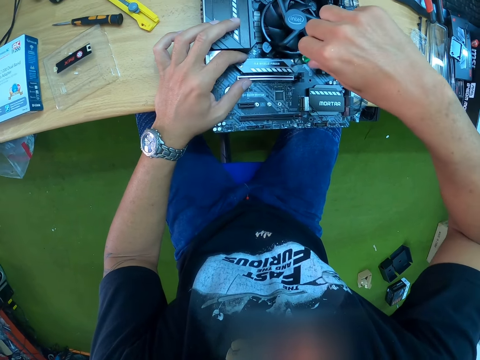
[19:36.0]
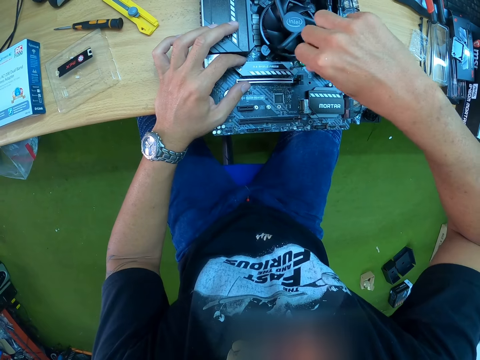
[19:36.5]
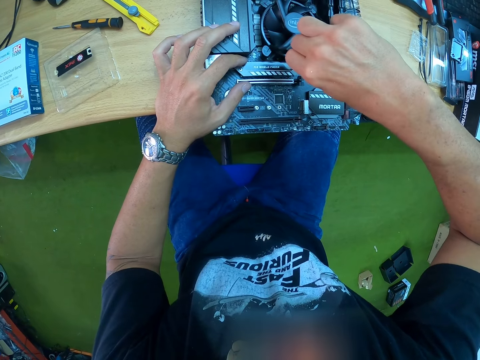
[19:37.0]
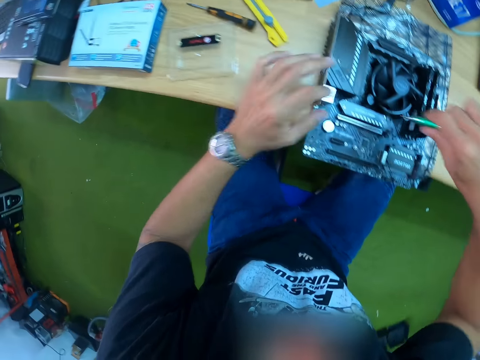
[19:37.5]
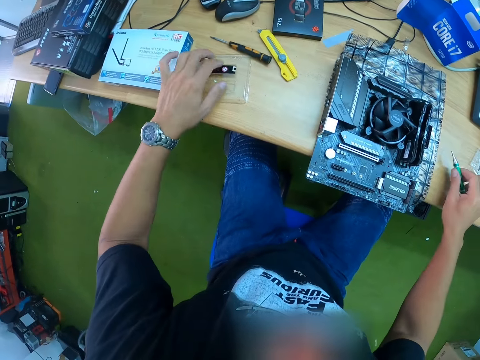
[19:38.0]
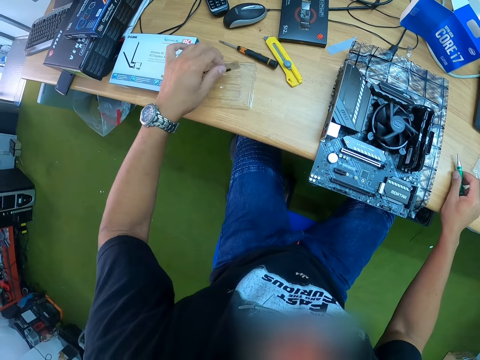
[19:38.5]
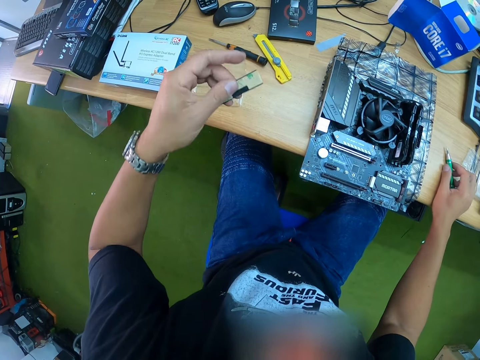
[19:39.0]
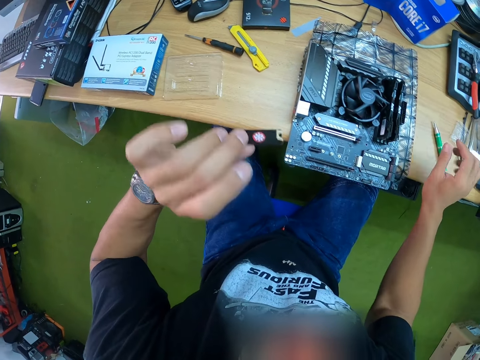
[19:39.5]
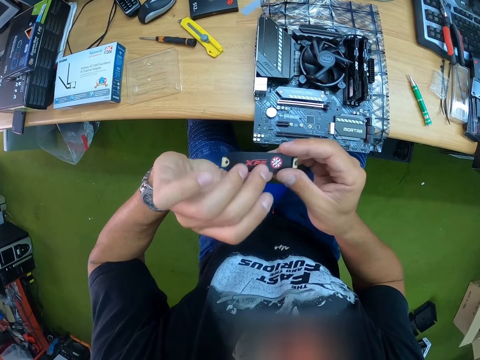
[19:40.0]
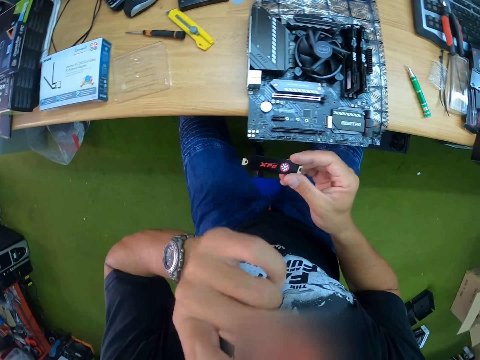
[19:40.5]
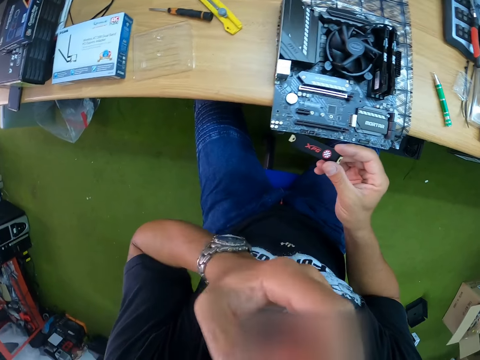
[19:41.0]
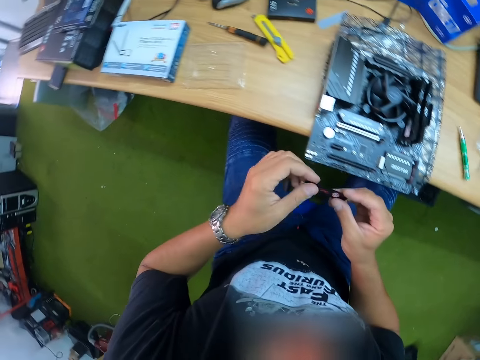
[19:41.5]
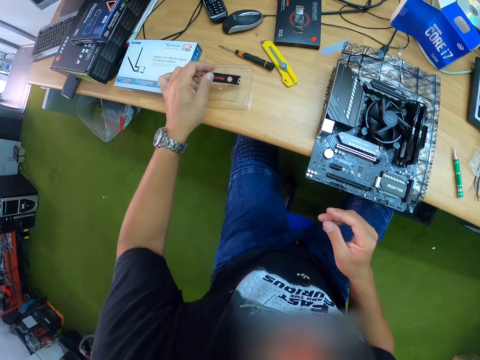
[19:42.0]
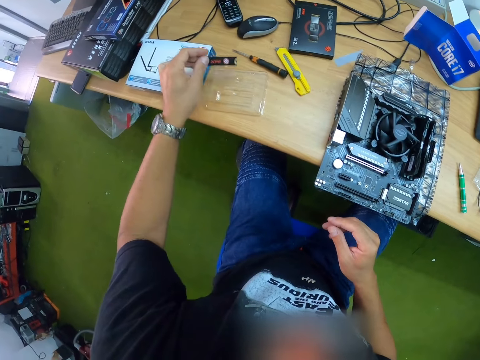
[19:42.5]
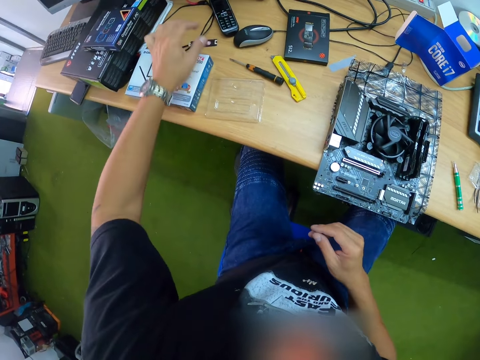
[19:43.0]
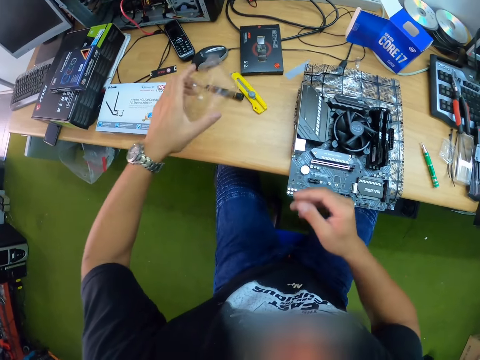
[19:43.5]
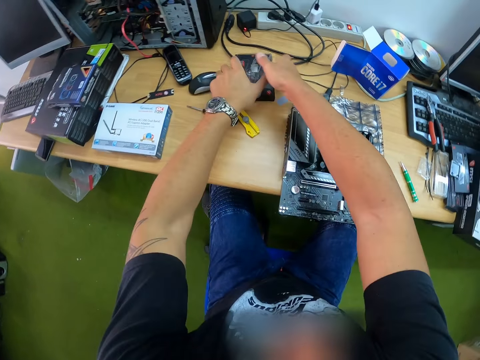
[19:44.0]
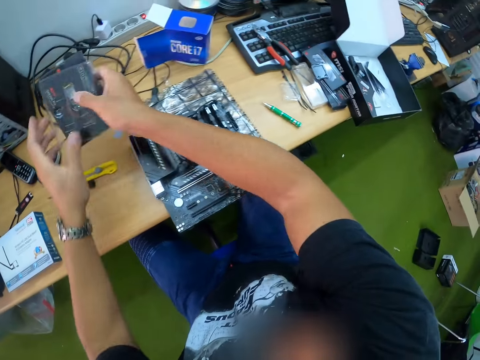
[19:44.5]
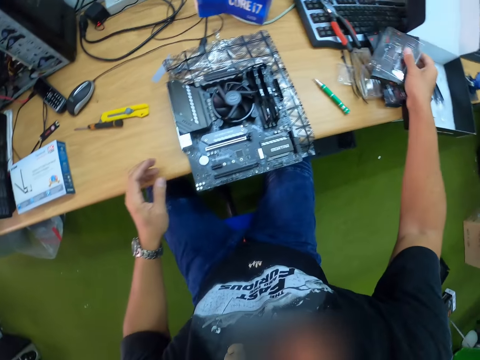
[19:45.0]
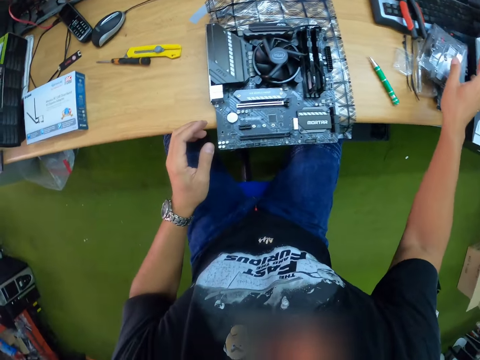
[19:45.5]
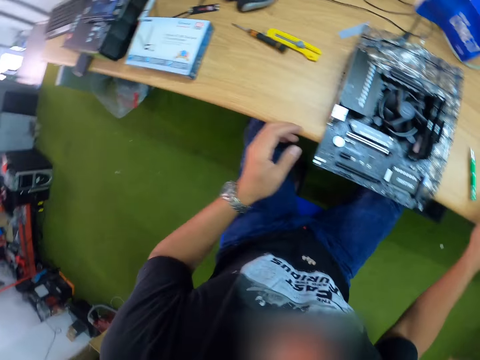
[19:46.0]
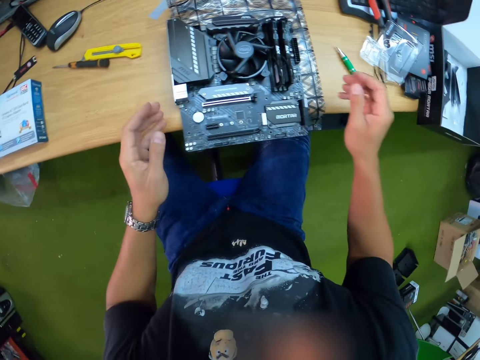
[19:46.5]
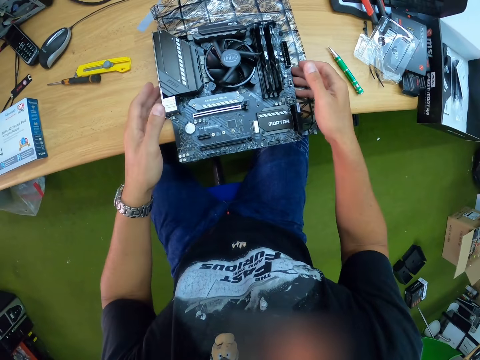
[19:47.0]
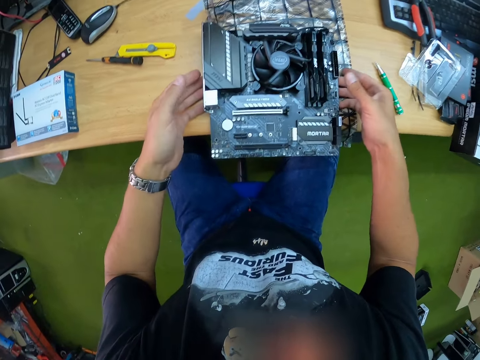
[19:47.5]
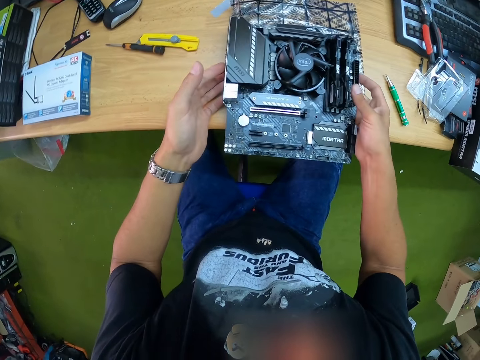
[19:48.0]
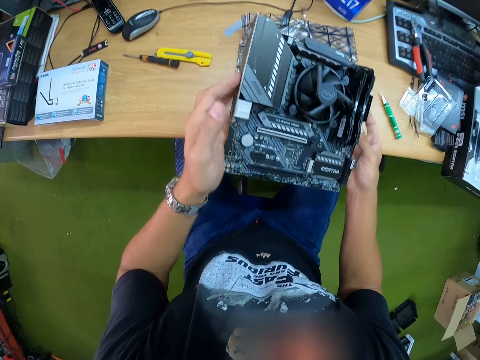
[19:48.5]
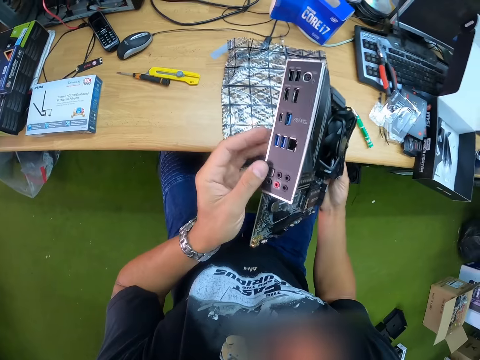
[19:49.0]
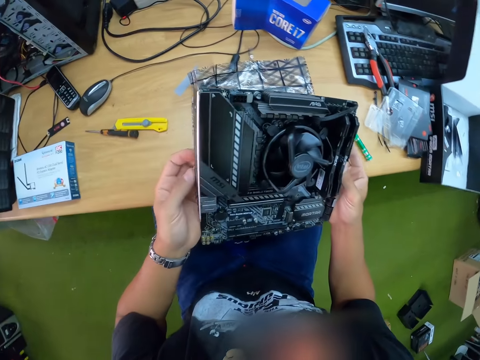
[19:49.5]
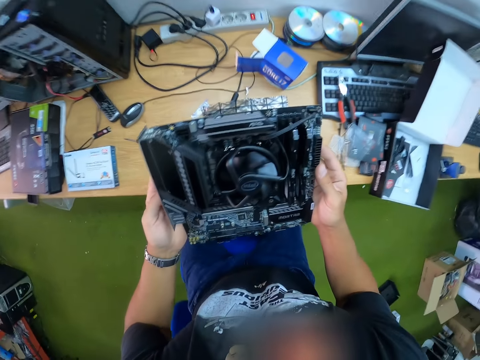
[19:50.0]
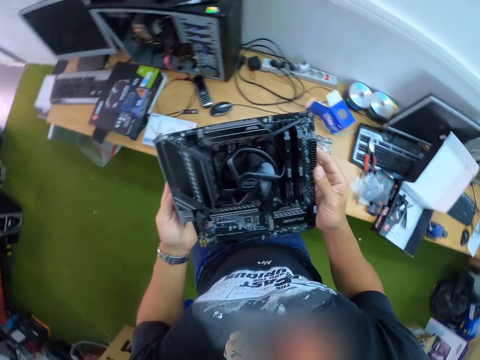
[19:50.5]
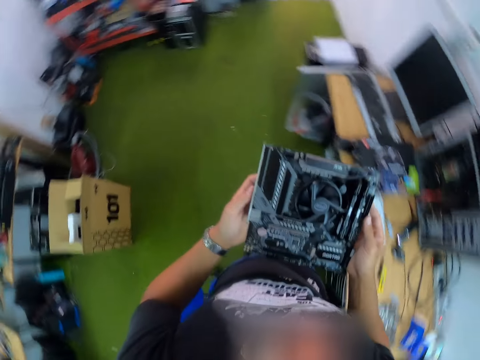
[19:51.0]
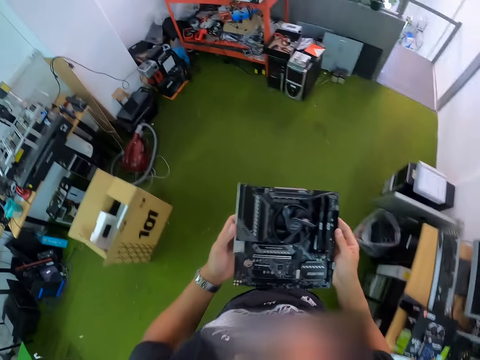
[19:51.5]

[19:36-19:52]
The camera wearer screws the screw with the screwdriver. He picks up a RAM from the pack with his left hand. He drops the screwdriver on the table with his right hand. He checks the RAM in his left hand. He puts the RAM in the pack with his left hand. He drops the RAM on the table with his left hand. He picks up the empty pack from the table with his left hand. He places the empty pack on a black pack with his left hand. He picks up the empty and black packs from the table with his hands. He drops the empty and black packs on the table with his right hand. He lifts up the motherboard from the table with his hands. He carries the motherboard.

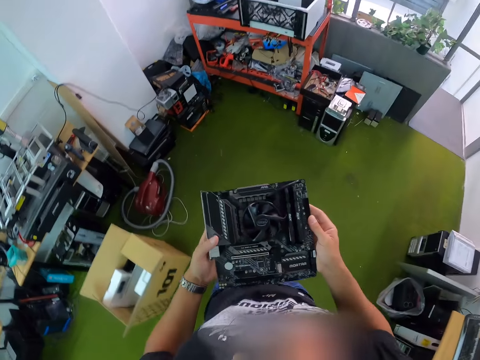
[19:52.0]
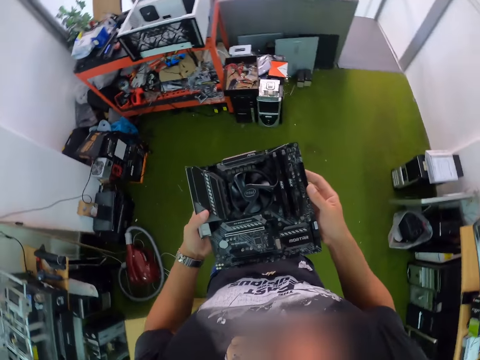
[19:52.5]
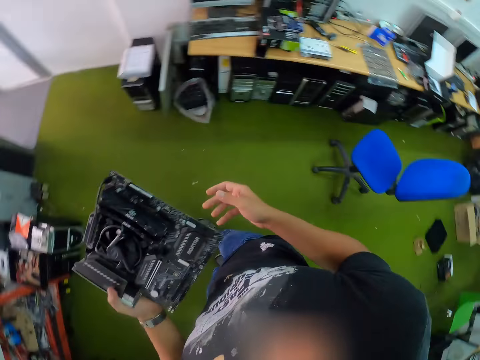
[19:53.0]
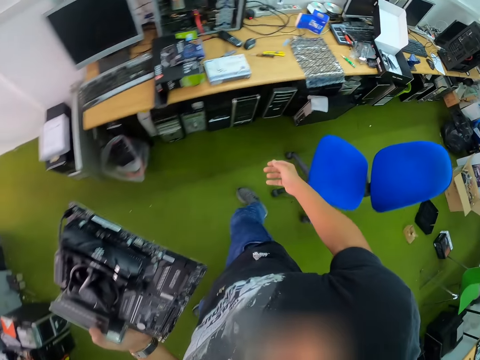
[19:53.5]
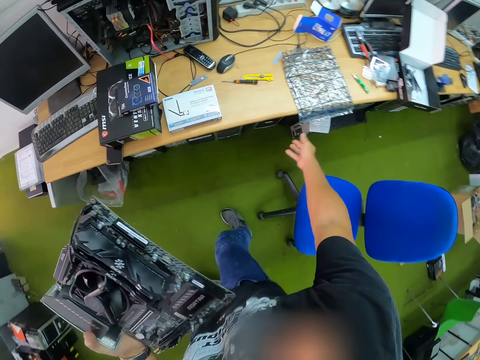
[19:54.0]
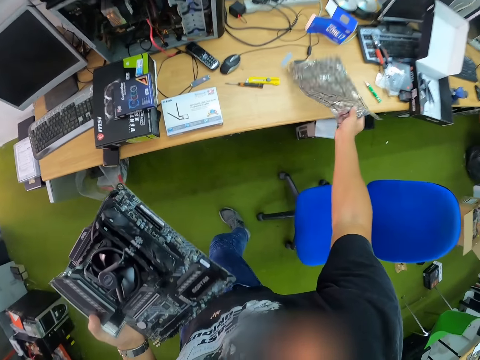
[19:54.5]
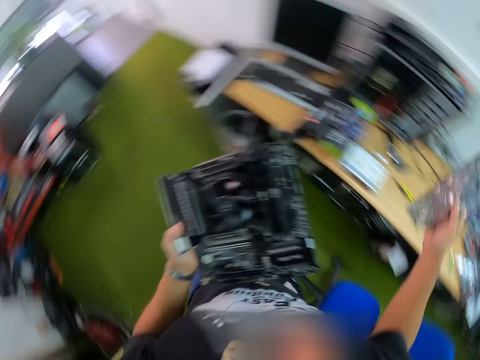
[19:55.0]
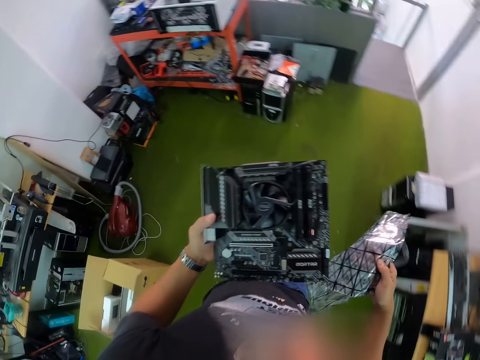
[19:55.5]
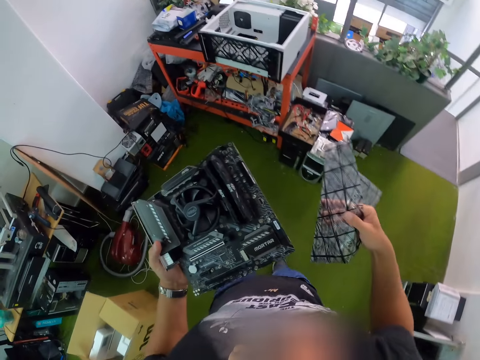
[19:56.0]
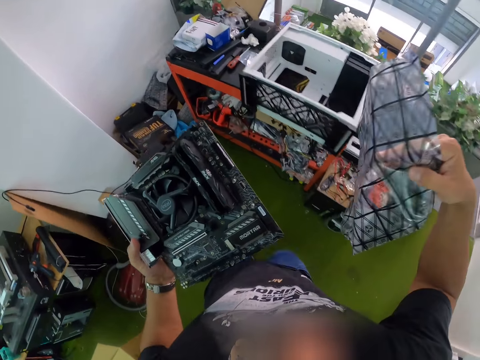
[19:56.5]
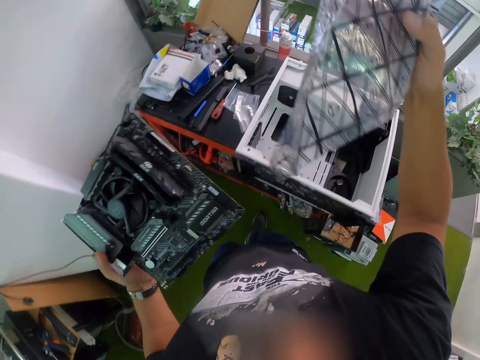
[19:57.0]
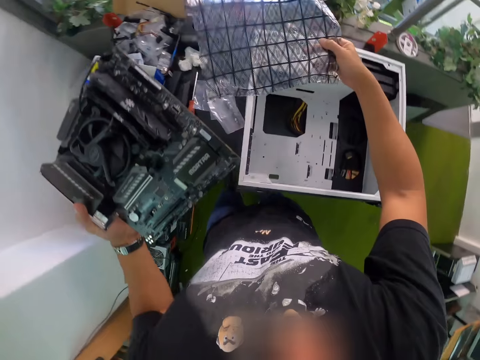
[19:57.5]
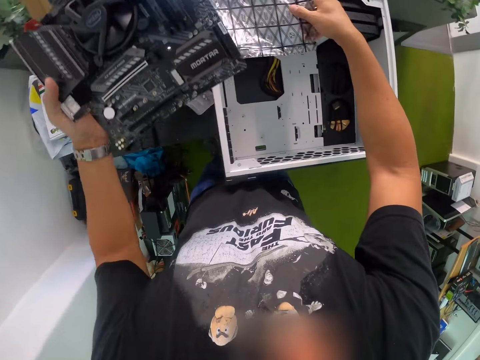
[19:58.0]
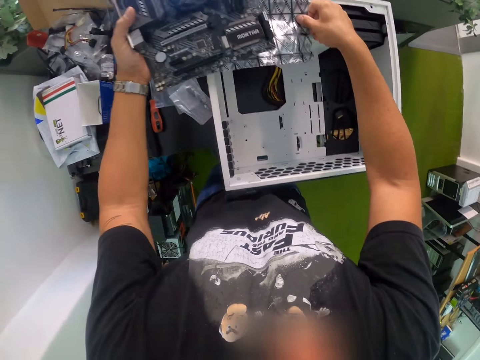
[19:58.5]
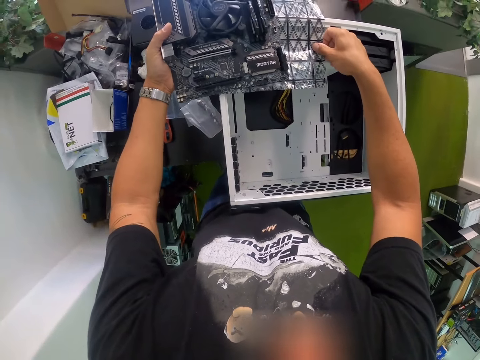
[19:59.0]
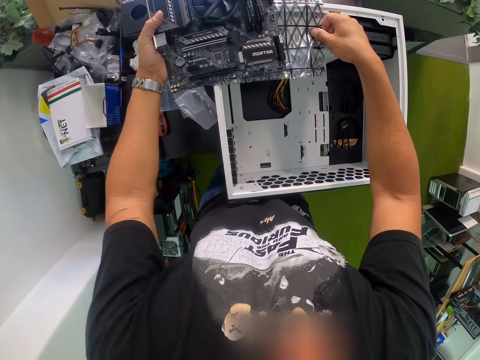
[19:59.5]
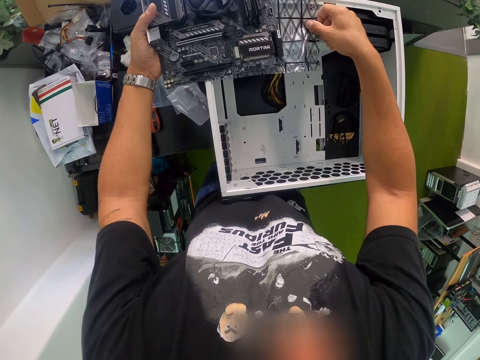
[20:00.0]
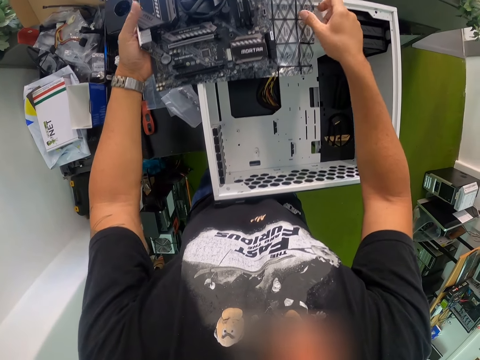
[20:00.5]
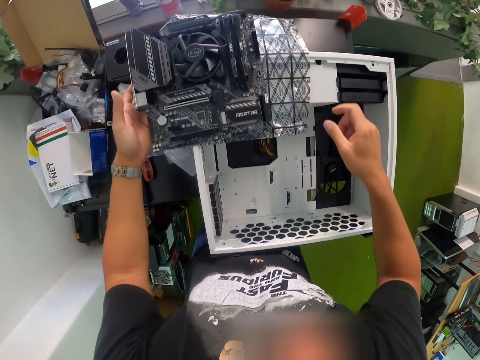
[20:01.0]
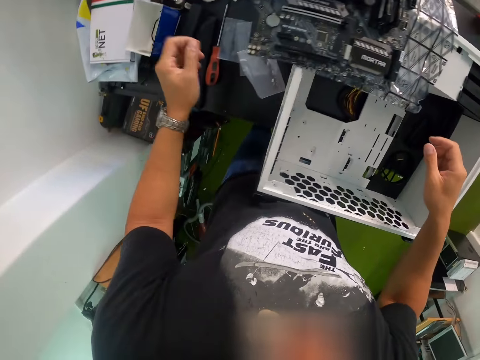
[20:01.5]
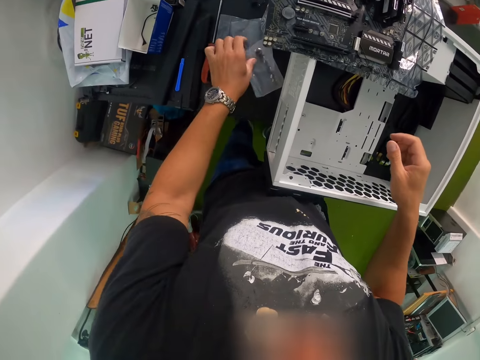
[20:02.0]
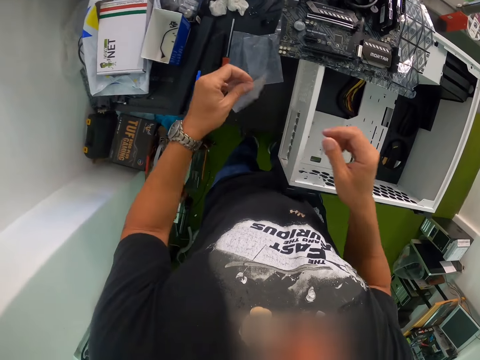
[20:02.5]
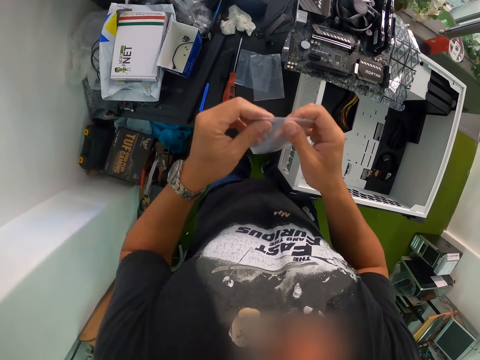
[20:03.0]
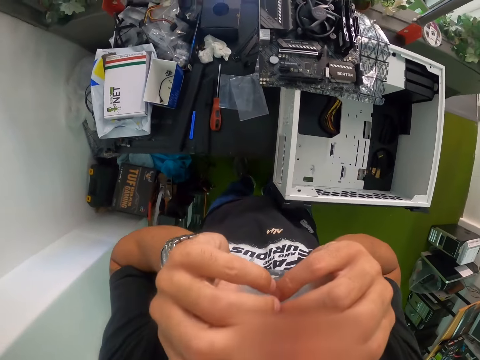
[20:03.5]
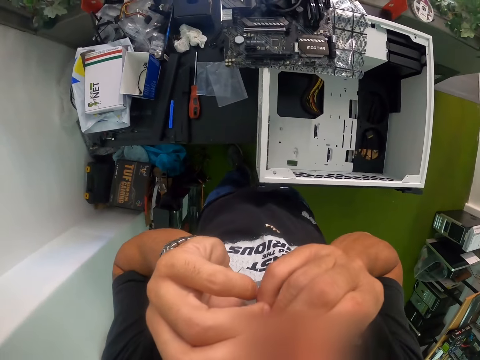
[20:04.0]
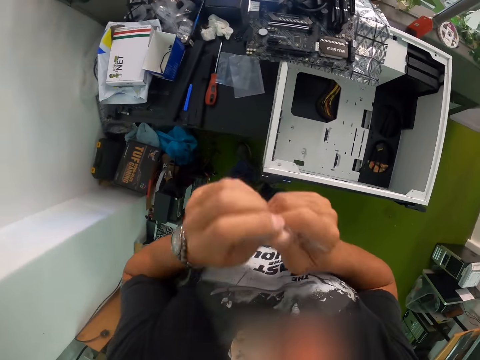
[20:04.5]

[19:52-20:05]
The camera wearer picks up a plastic pack from the table with his right hand. He places the plastic pack on a computer casing with his right hand. He places the motherboard on the plastic pack with his left hand. He picks up a pack of black bolts from the table with his left hand. He opens the pack of black bolts with his teeth.
